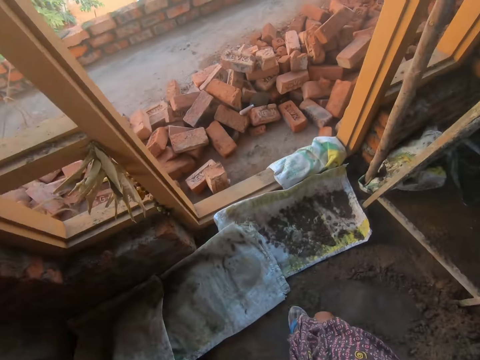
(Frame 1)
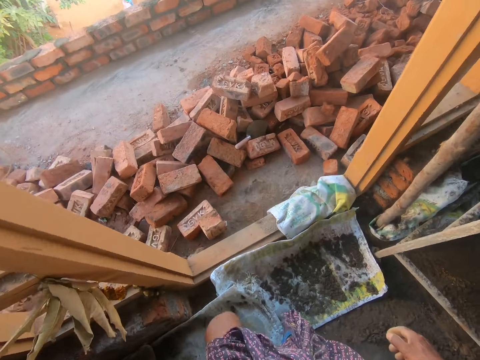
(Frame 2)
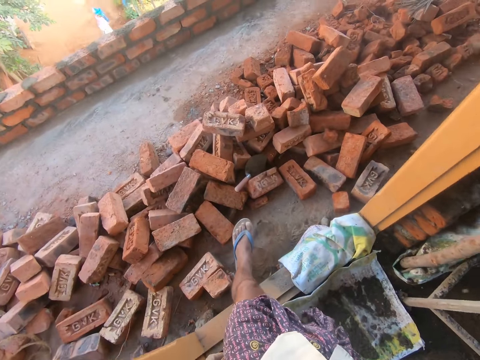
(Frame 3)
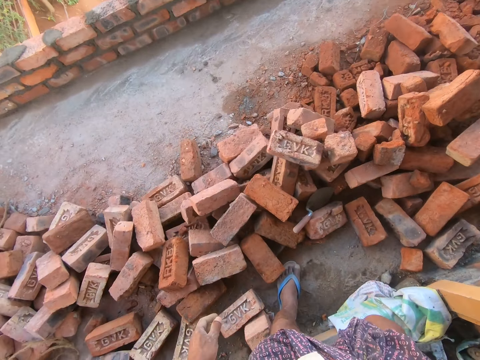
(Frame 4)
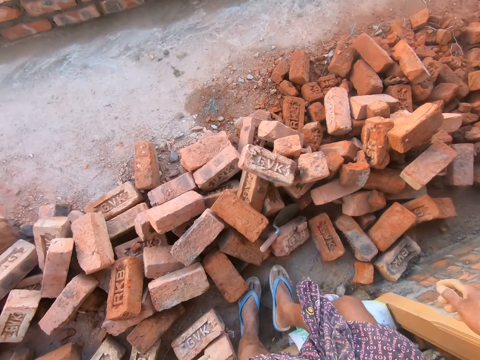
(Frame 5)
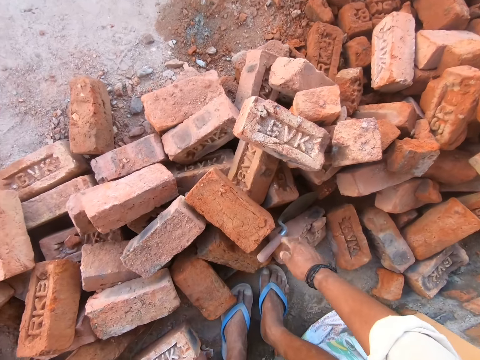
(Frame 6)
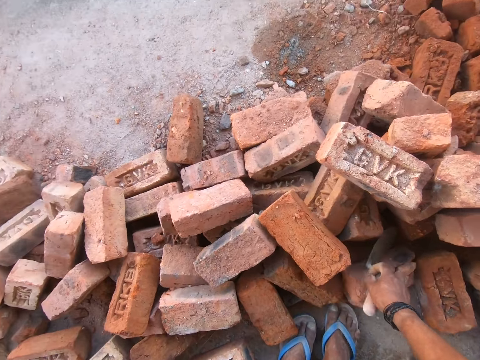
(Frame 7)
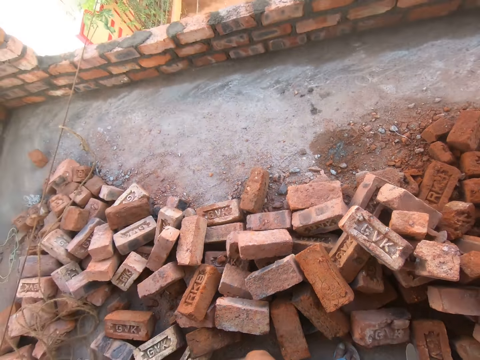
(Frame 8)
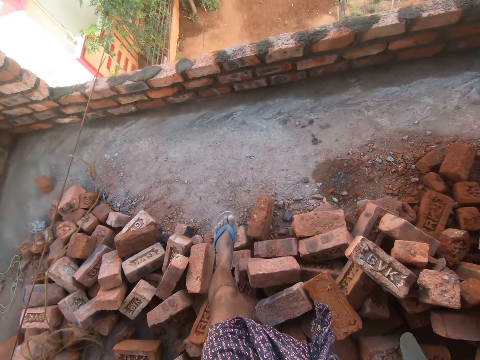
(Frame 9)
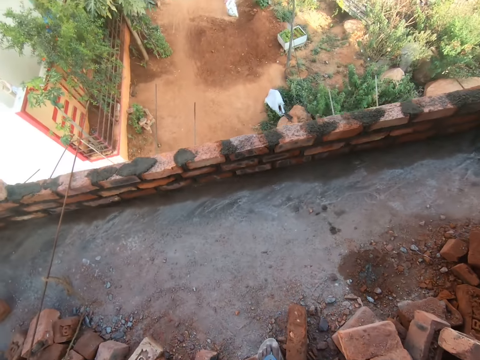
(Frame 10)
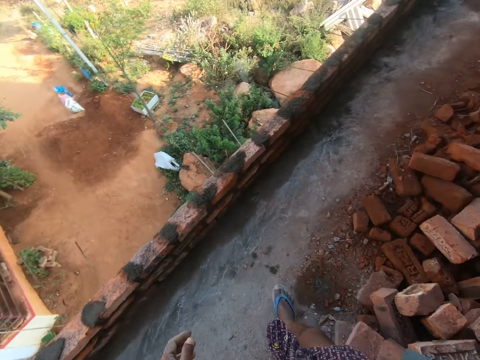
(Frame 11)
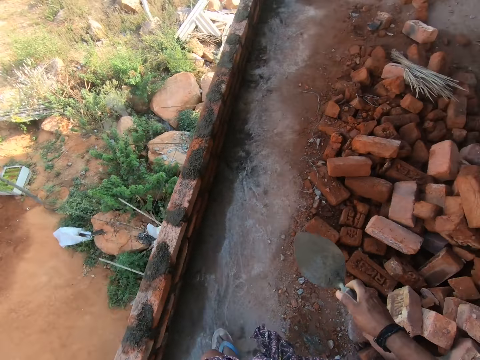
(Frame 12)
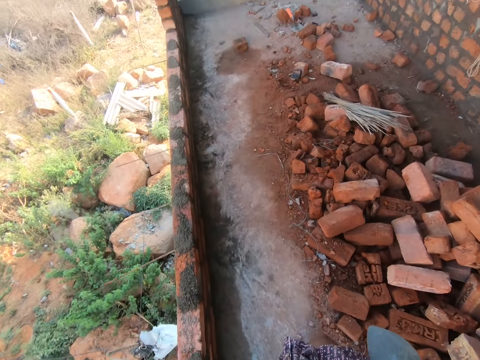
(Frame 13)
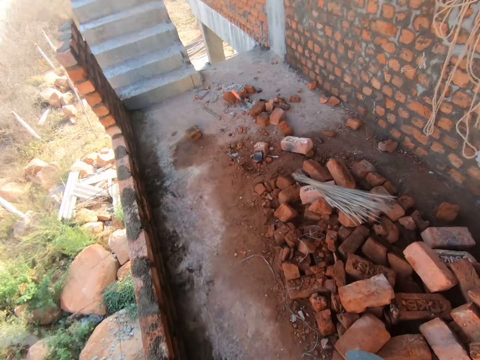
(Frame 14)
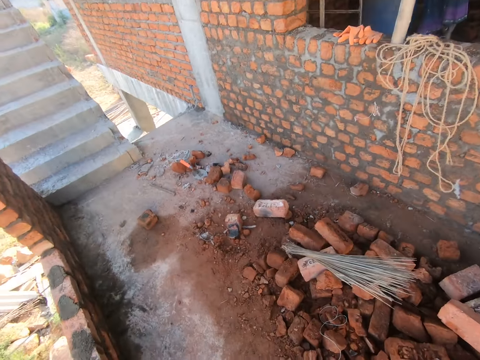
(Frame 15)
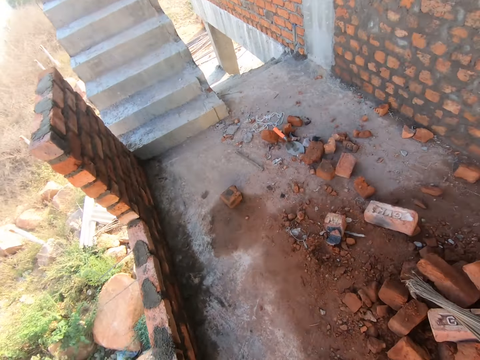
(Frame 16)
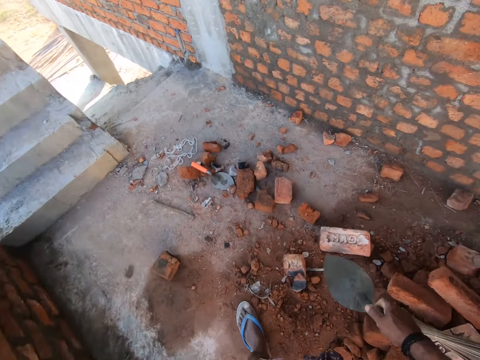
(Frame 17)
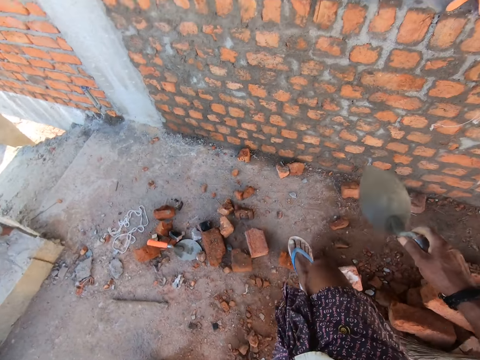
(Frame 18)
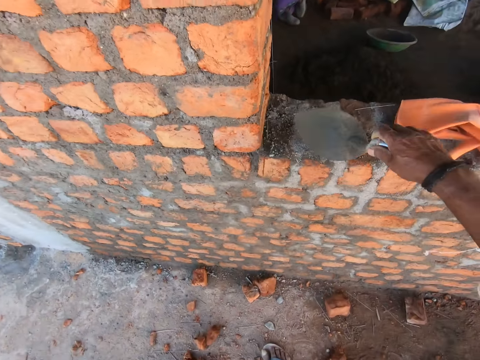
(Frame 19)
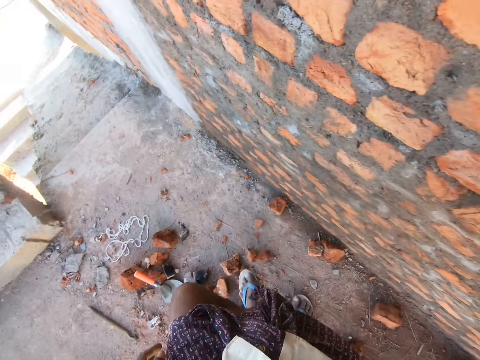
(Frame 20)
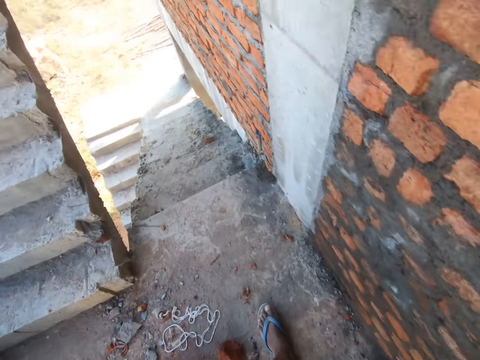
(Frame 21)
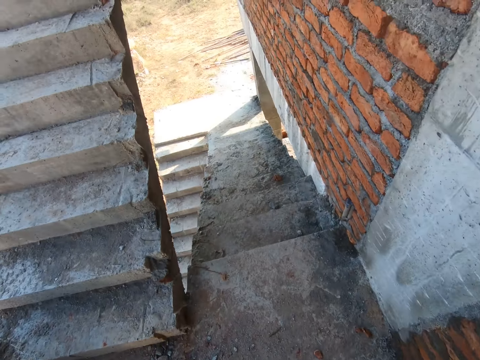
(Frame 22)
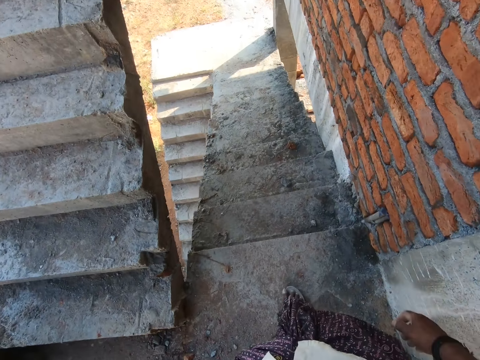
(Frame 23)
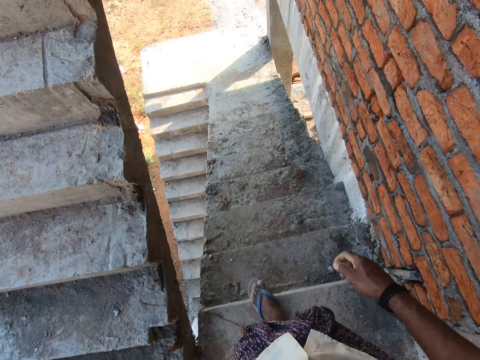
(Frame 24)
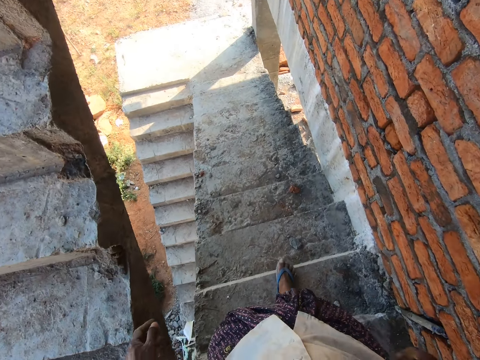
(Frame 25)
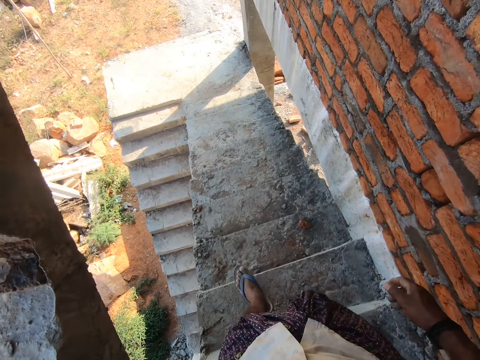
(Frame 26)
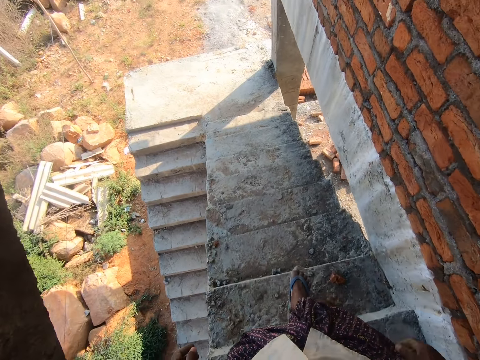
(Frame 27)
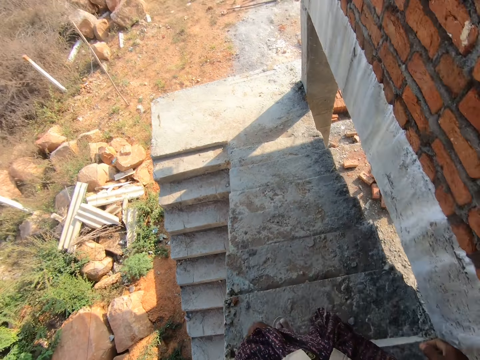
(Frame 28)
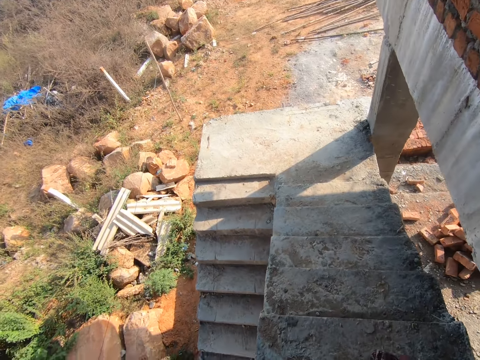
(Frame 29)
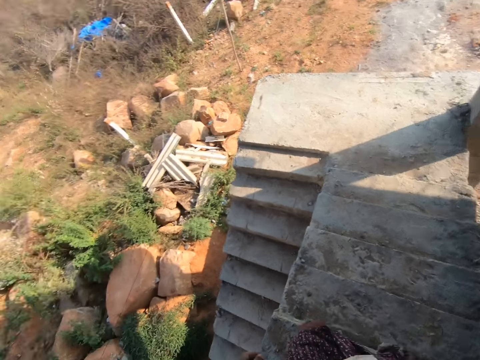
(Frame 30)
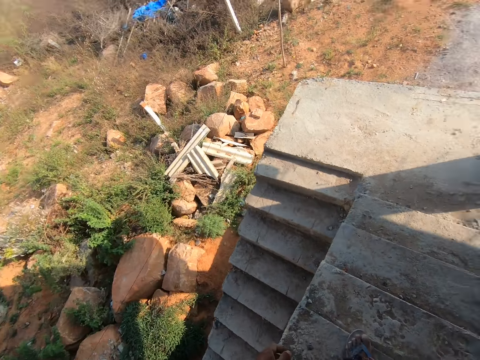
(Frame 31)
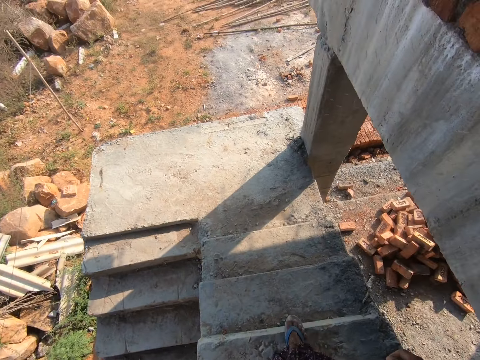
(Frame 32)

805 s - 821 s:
The camera wearer walks out of the room. They pick up a brick trowel. They put the brick trowel on the building, on the wall. They walk down the stairs.

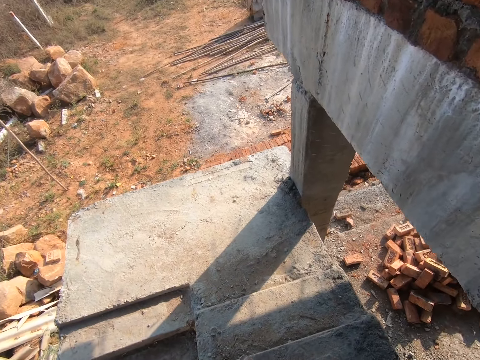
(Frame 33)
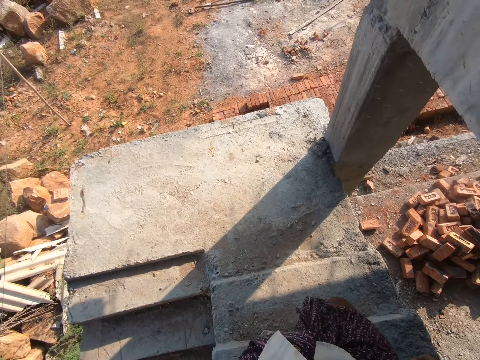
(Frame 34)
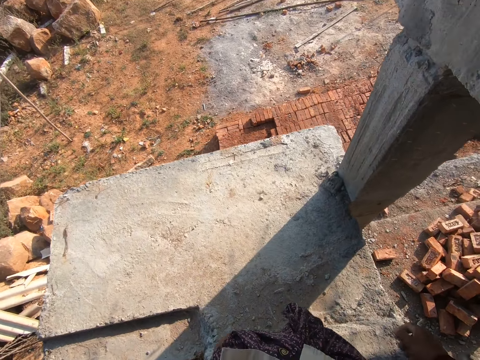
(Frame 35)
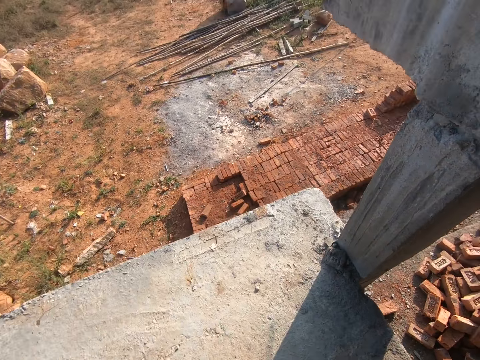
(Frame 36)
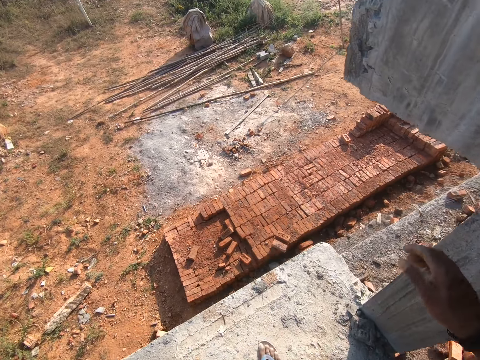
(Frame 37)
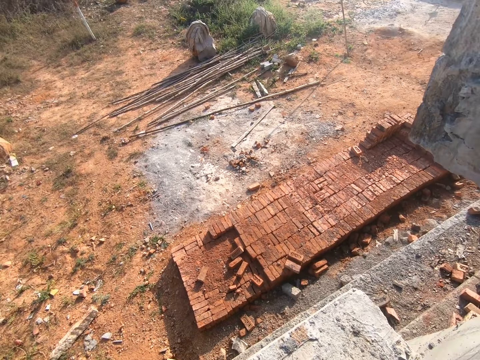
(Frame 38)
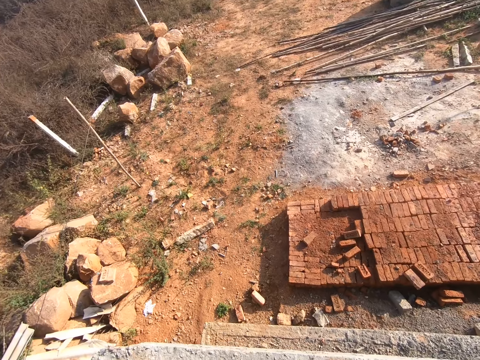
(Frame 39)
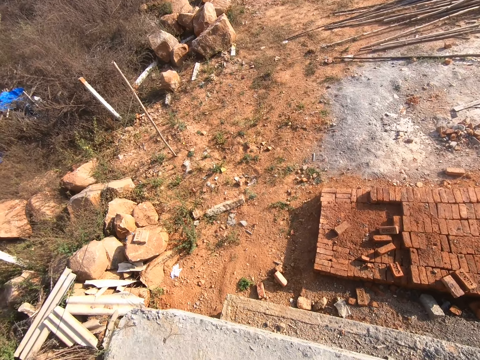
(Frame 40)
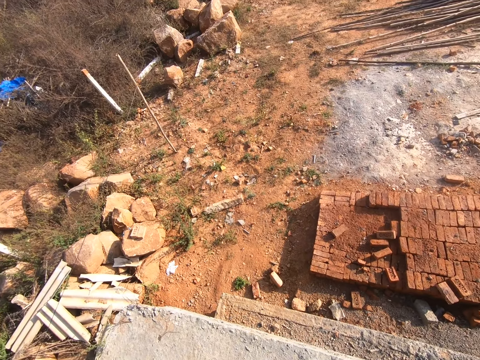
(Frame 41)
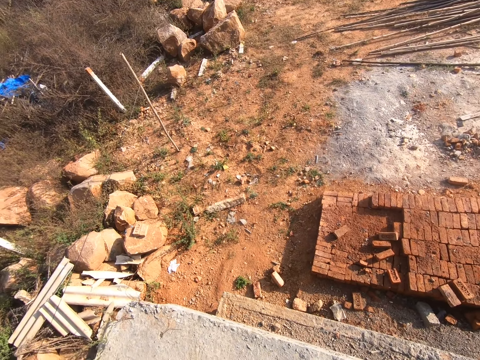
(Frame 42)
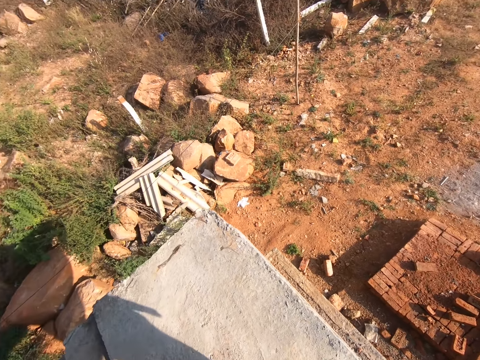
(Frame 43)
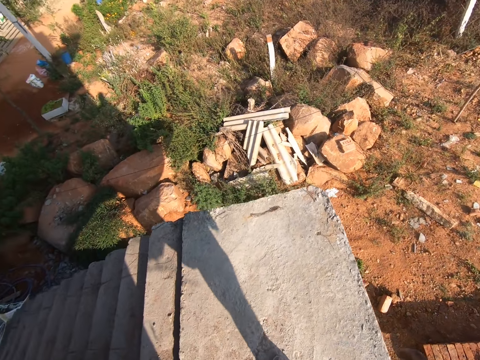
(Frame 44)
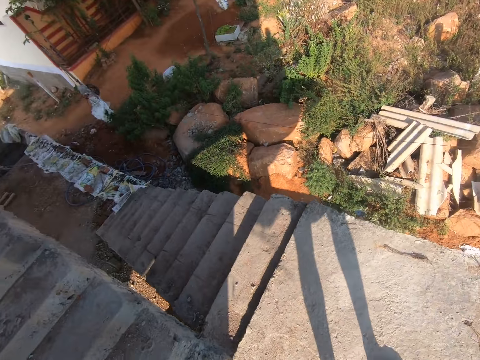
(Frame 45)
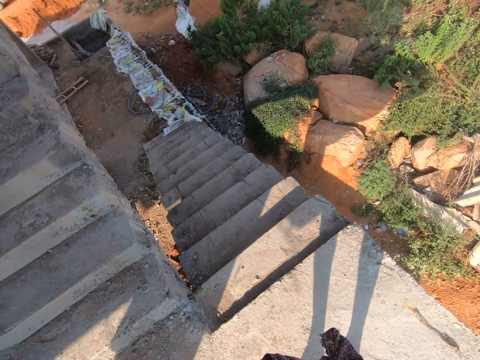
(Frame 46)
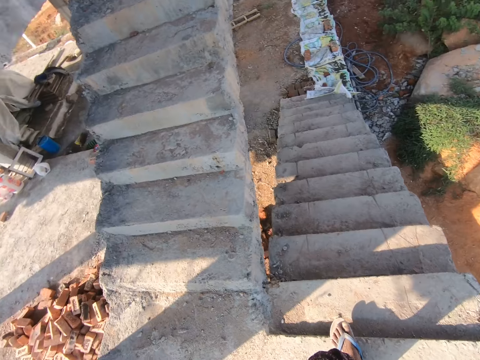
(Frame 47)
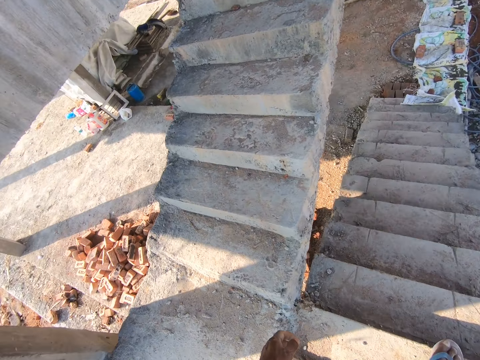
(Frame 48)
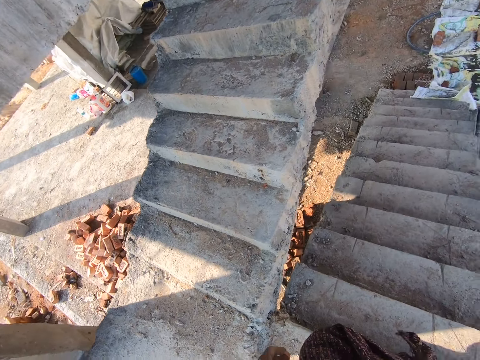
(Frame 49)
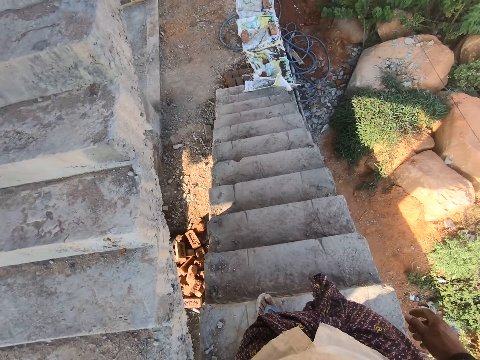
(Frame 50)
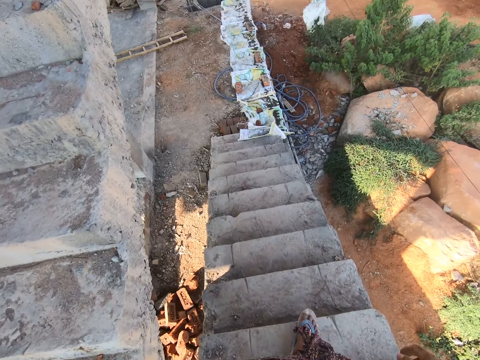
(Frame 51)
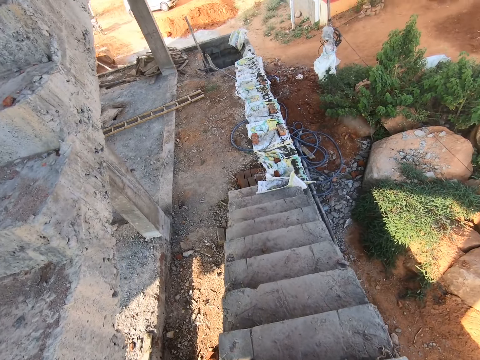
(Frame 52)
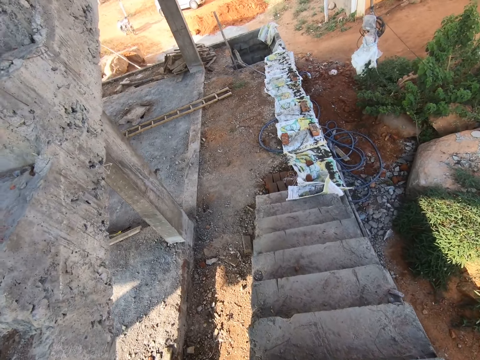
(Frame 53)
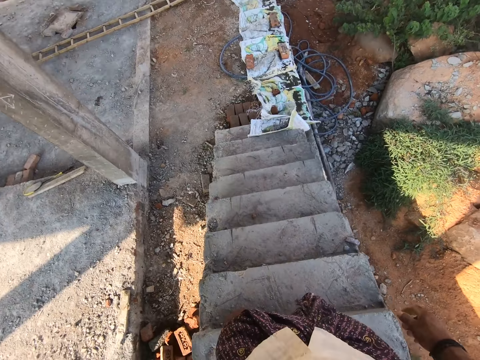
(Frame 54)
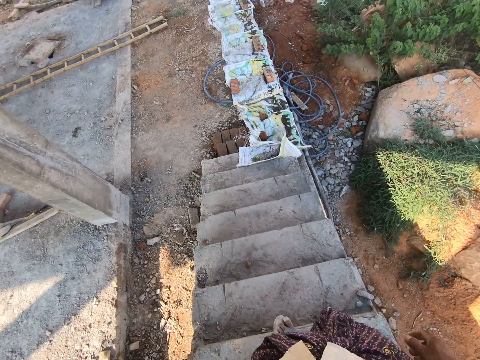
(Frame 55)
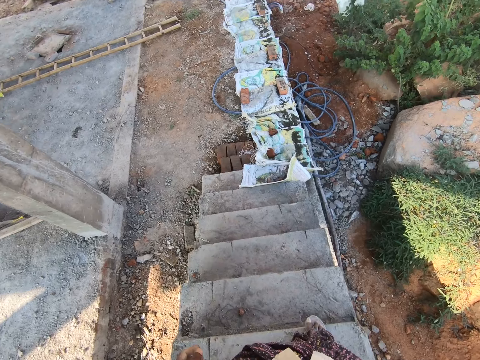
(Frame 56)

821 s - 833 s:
The camera wearer lifts the right hand. They walk.
